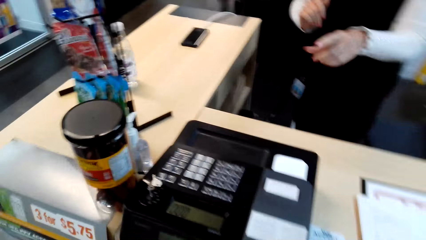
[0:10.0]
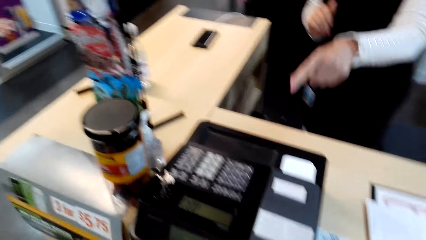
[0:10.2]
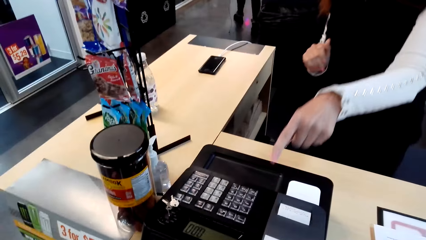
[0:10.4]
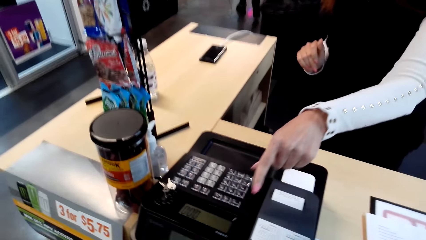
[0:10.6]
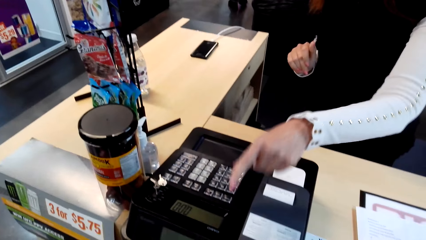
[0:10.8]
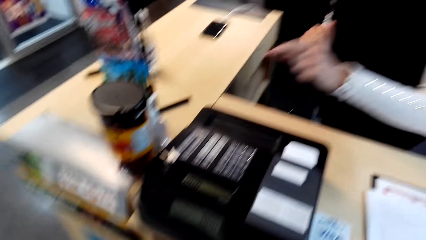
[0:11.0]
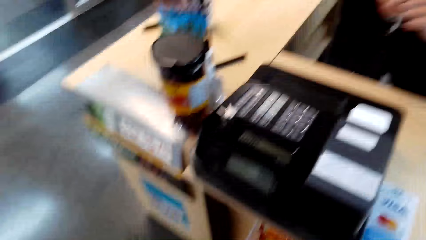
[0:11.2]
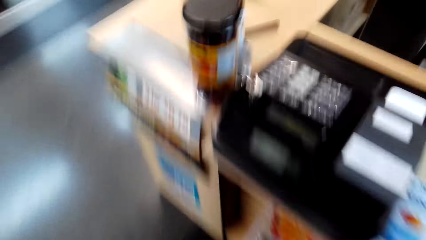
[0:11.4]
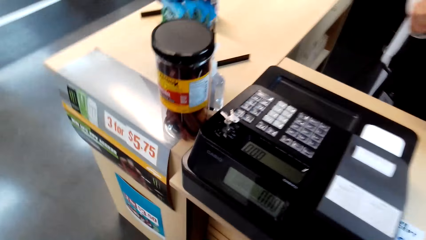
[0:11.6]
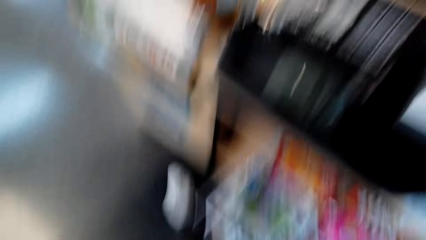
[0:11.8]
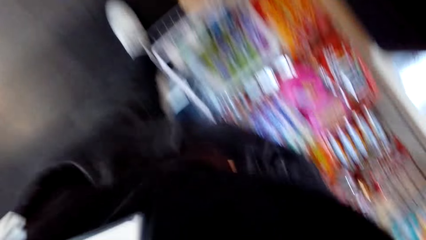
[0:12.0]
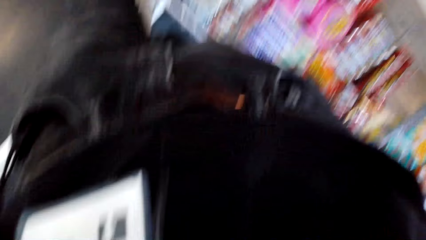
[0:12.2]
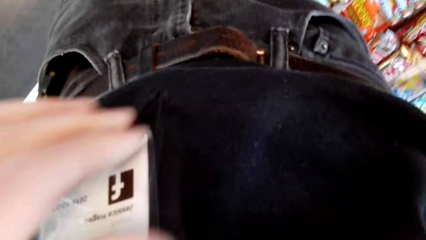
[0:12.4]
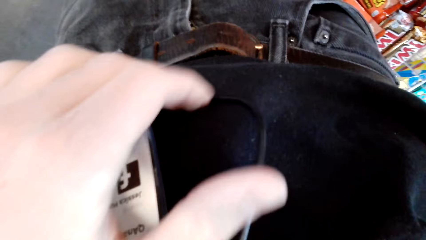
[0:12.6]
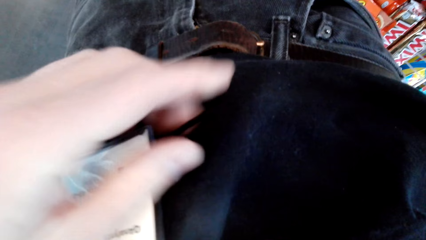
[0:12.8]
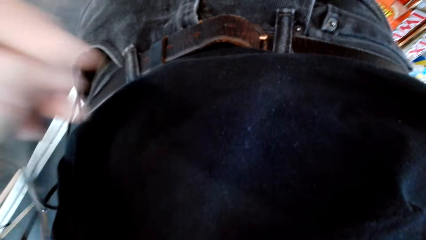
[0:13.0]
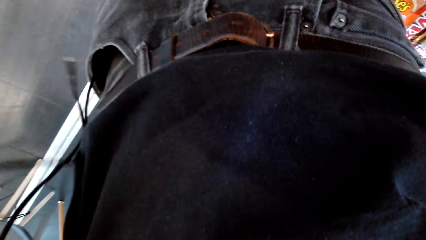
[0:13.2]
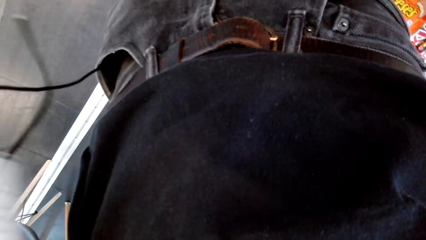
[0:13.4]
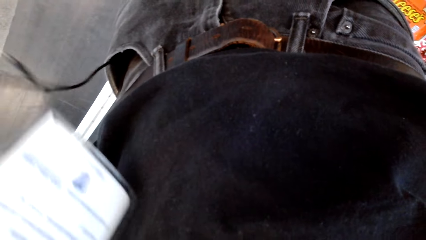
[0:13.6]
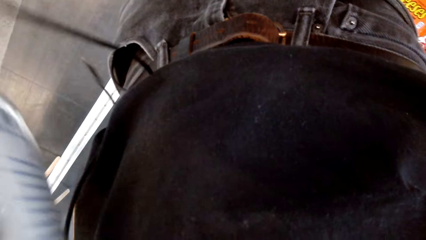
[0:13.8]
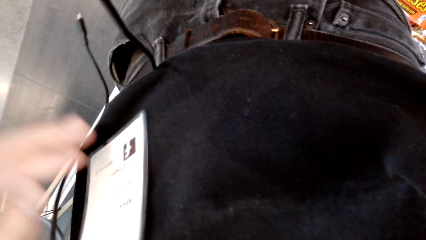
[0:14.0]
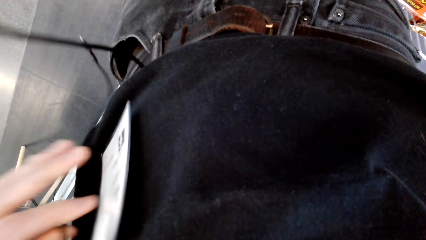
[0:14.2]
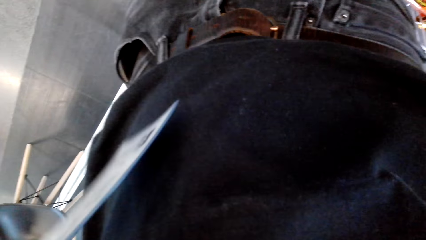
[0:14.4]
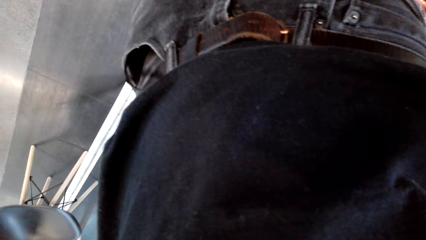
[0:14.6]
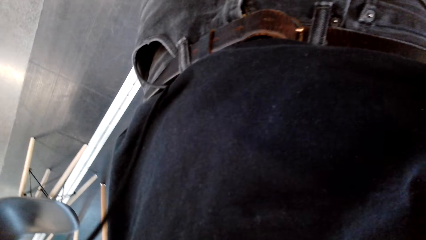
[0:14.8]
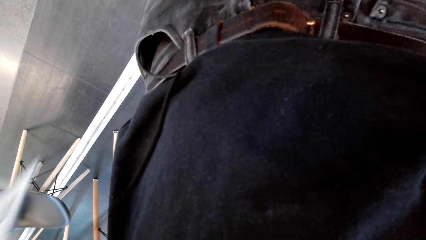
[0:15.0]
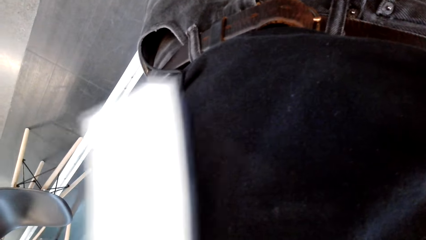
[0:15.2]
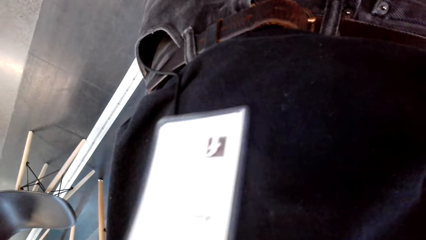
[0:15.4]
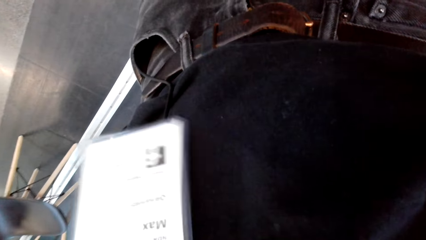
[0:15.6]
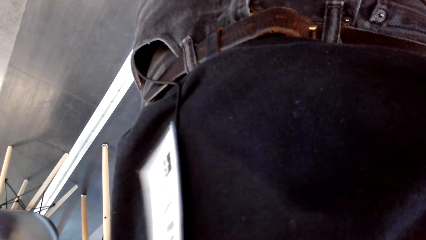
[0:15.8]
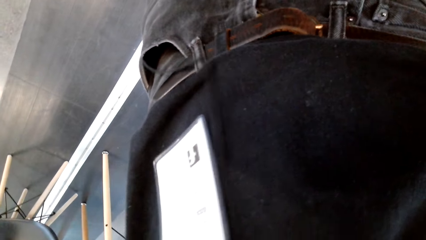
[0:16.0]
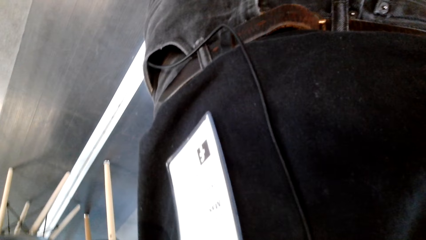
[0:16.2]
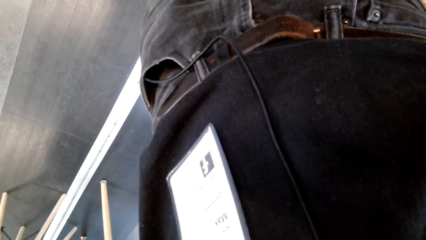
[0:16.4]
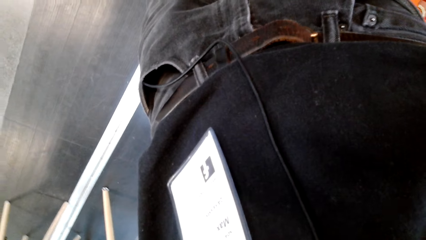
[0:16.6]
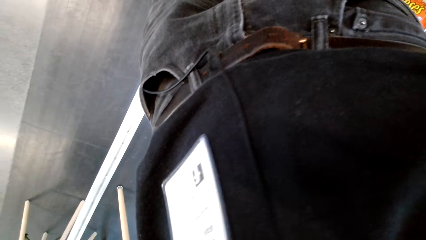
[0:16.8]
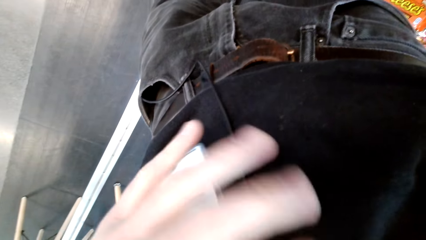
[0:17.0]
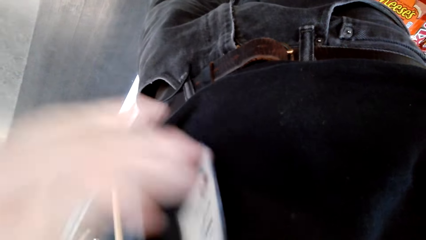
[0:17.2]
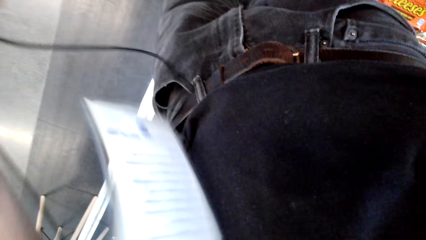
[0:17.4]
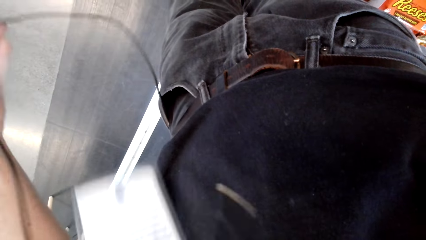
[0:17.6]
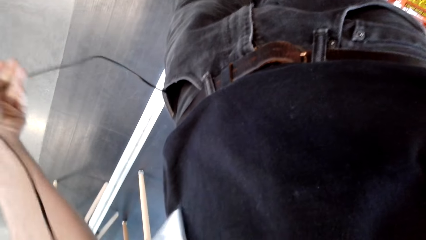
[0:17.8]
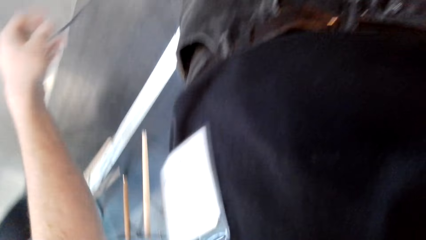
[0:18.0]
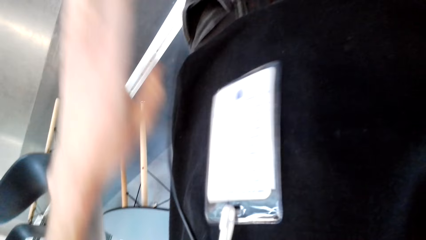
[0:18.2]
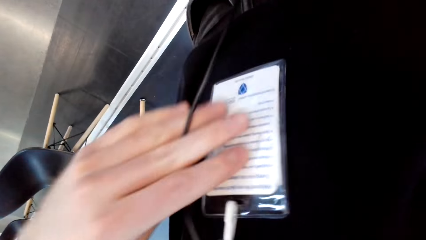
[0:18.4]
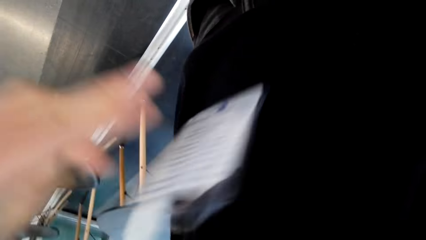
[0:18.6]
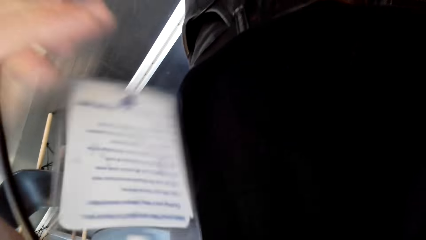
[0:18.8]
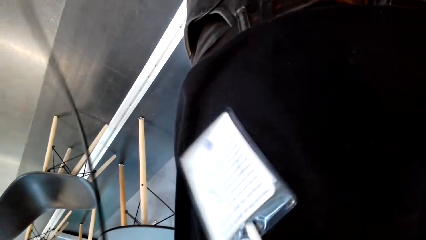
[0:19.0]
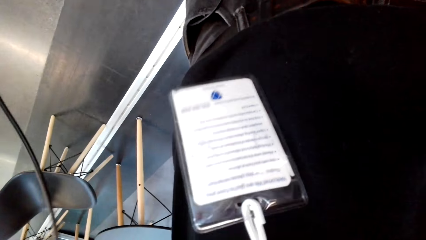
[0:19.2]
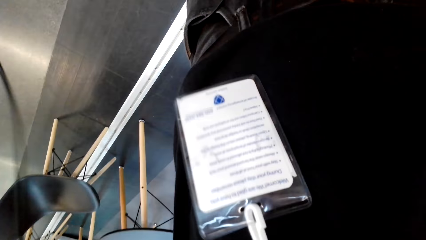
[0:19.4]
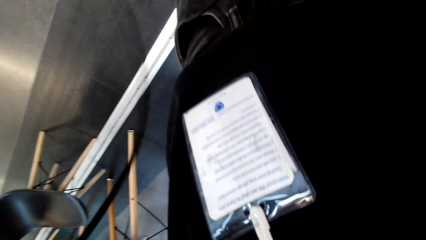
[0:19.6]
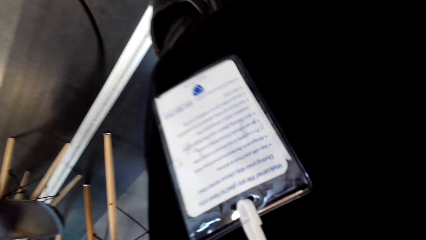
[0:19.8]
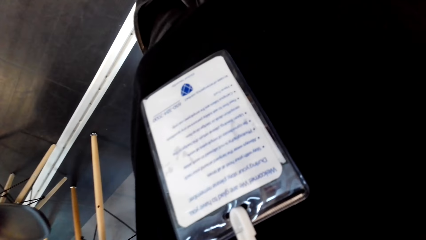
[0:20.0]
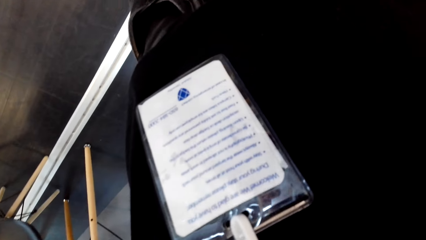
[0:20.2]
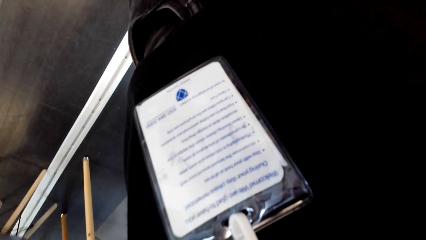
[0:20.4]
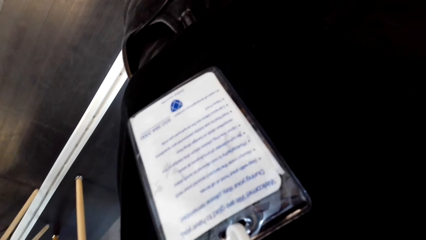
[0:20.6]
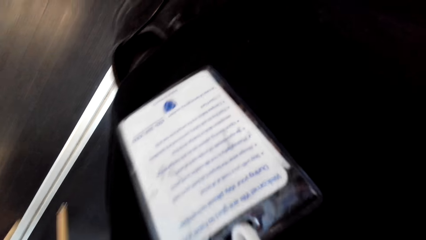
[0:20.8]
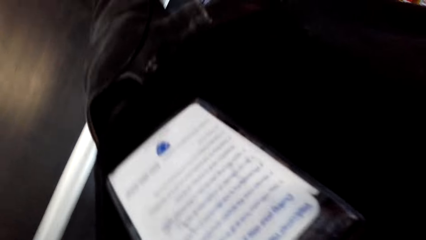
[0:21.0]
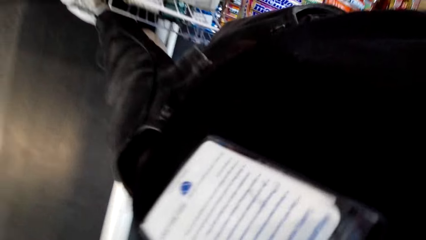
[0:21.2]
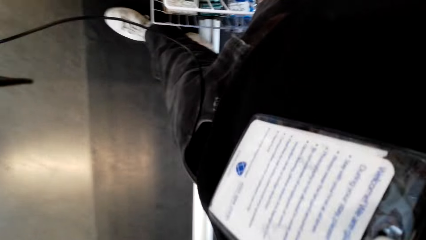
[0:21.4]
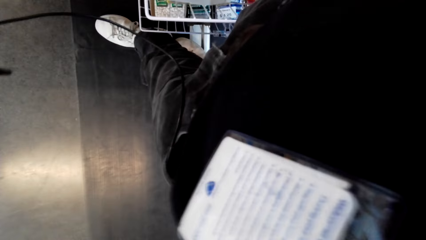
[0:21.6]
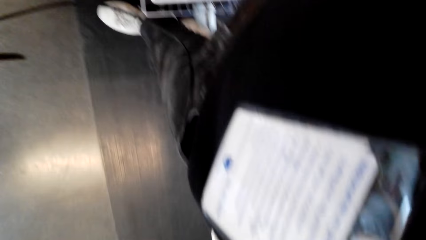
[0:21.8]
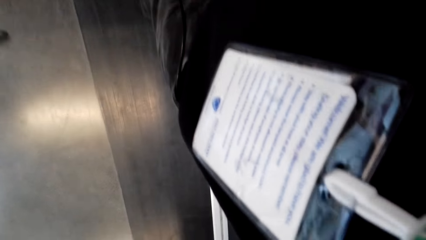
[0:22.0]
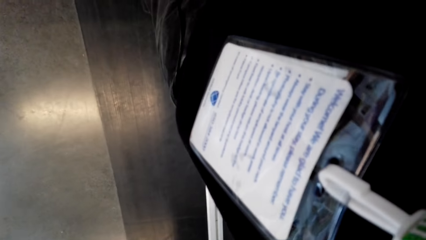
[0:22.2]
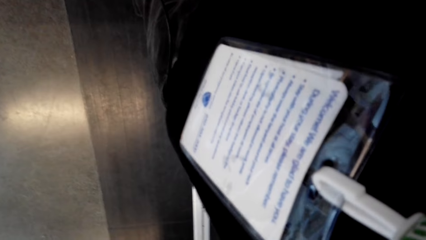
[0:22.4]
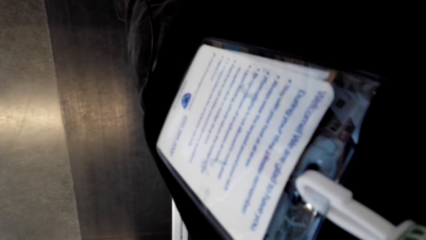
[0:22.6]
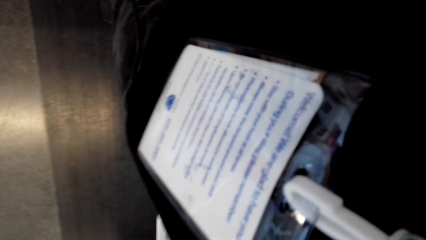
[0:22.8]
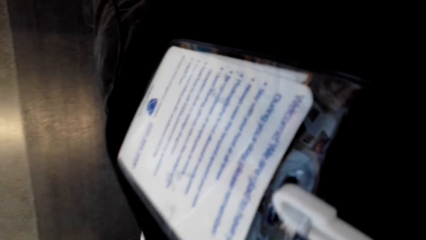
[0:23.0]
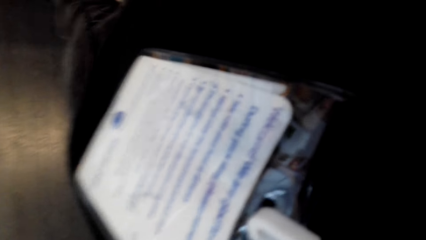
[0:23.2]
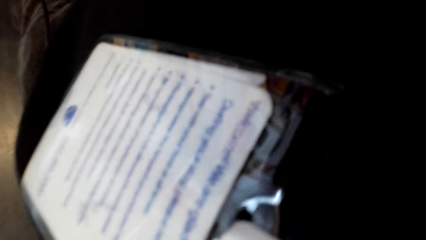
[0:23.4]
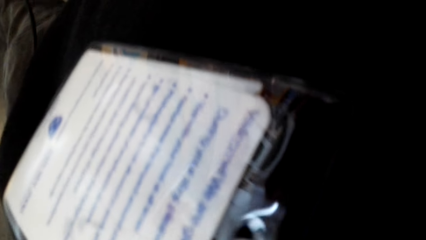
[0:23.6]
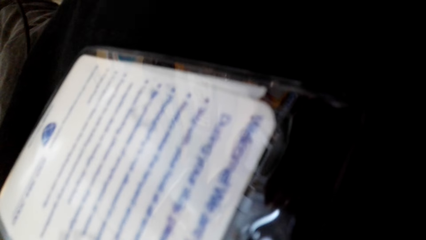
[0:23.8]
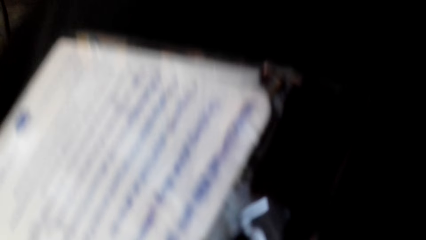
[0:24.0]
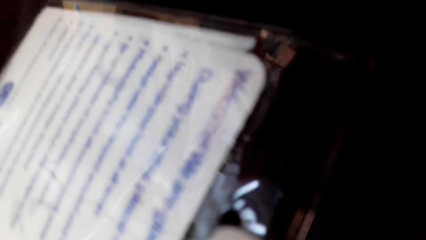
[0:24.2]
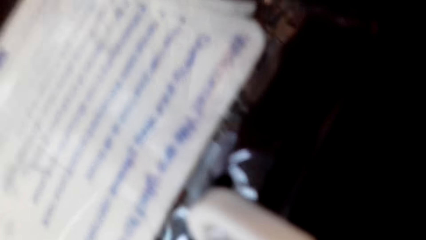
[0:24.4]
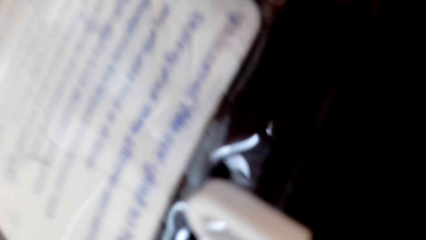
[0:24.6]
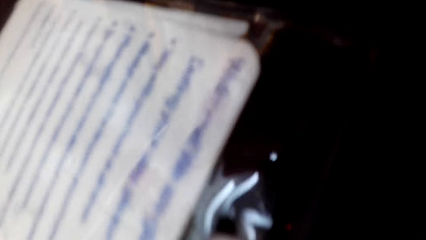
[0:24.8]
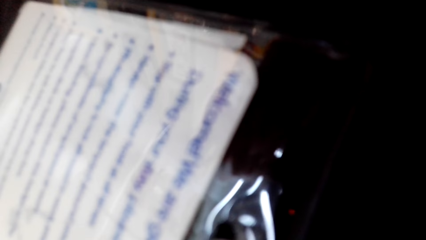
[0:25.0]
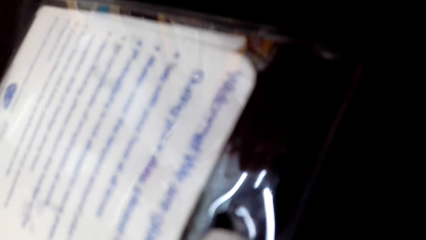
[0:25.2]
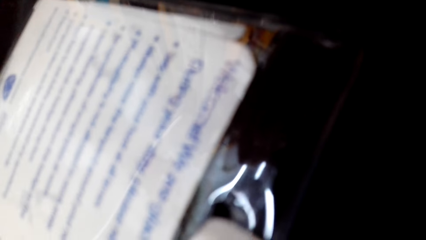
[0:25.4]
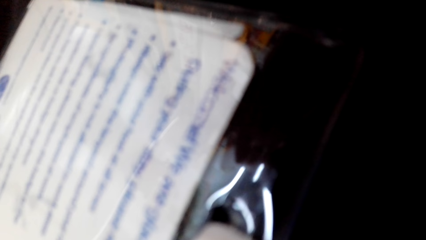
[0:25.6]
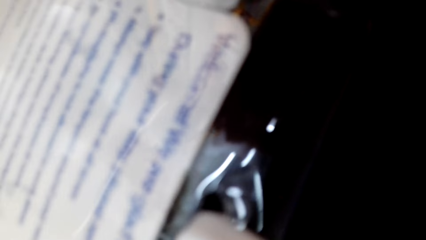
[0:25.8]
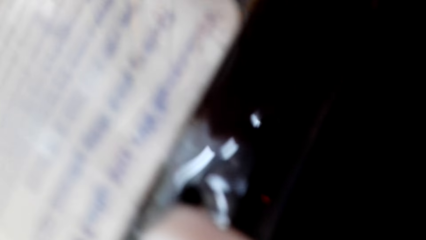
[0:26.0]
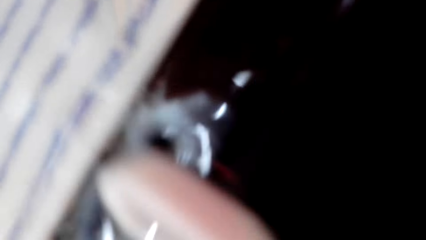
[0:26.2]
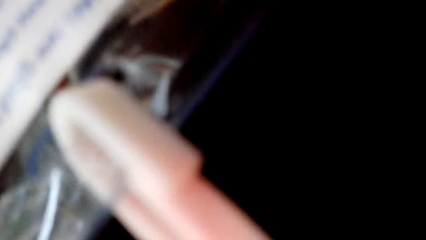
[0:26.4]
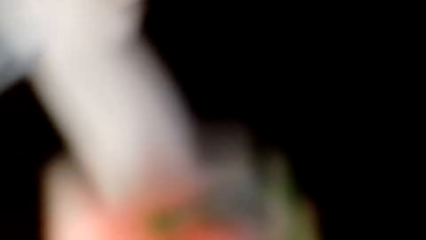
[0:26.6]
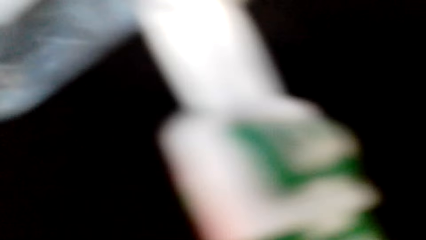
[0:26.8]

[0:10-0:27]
A person touches the cash register. The person talks. The camera wearer picks up a cable. They pick up a staff identity card. They touch the camera's cable.
